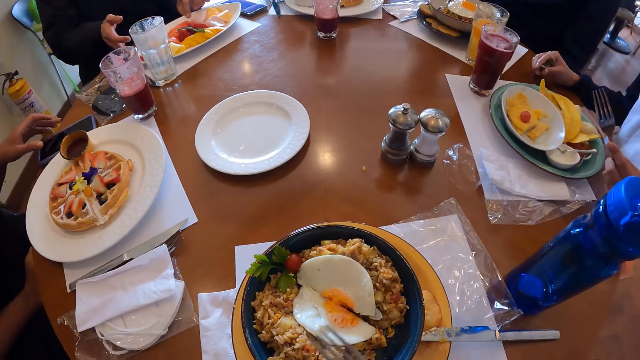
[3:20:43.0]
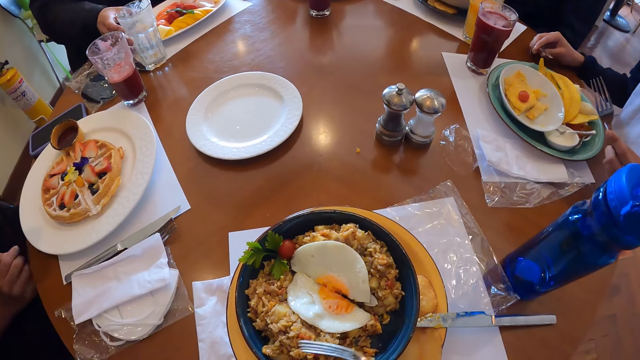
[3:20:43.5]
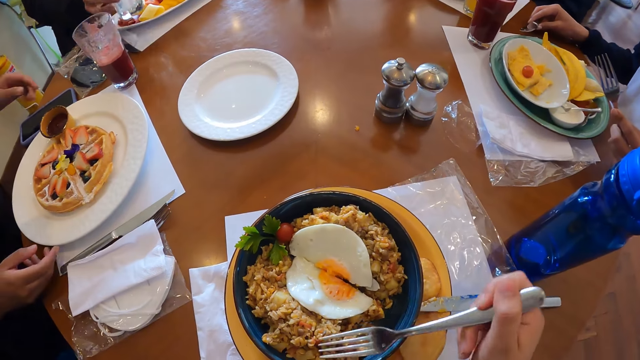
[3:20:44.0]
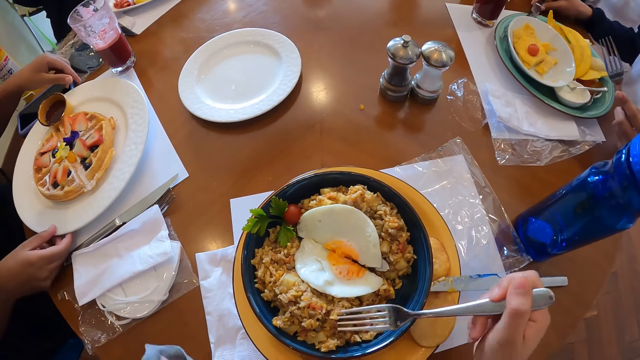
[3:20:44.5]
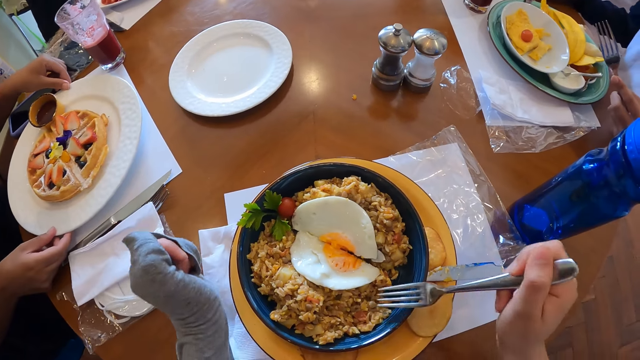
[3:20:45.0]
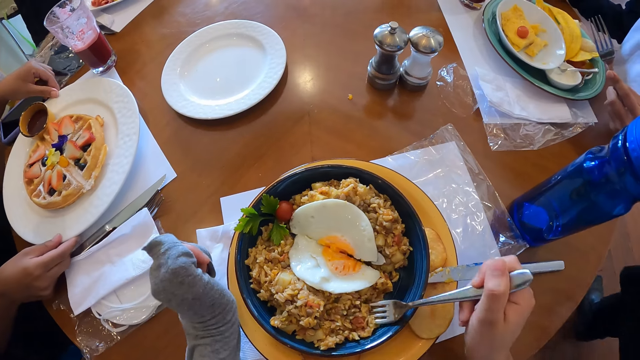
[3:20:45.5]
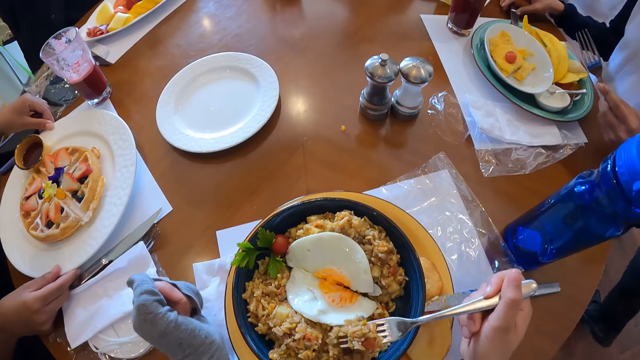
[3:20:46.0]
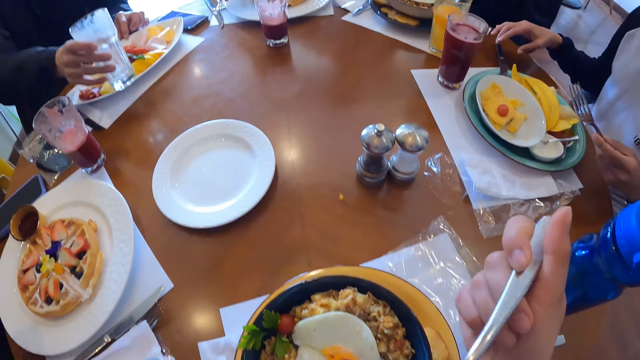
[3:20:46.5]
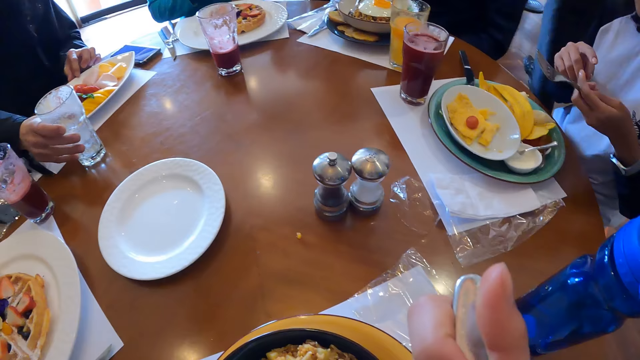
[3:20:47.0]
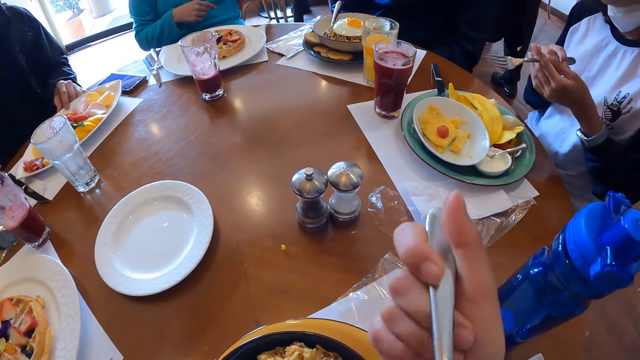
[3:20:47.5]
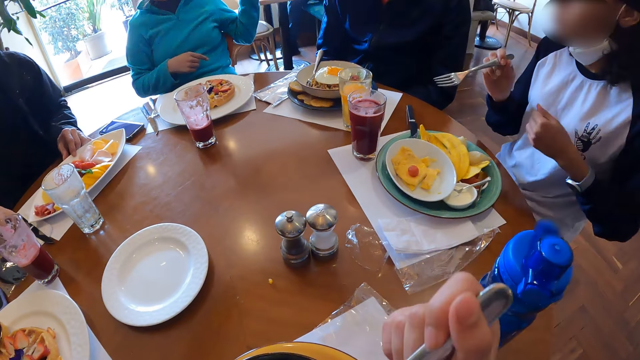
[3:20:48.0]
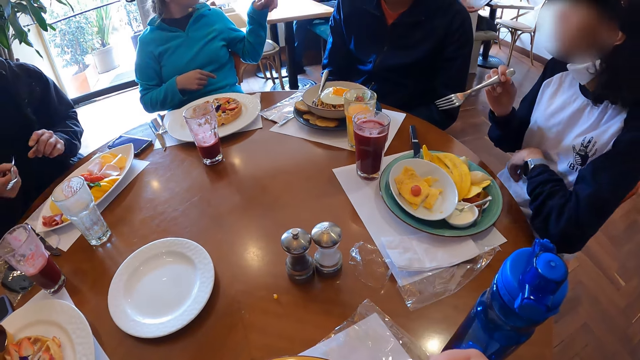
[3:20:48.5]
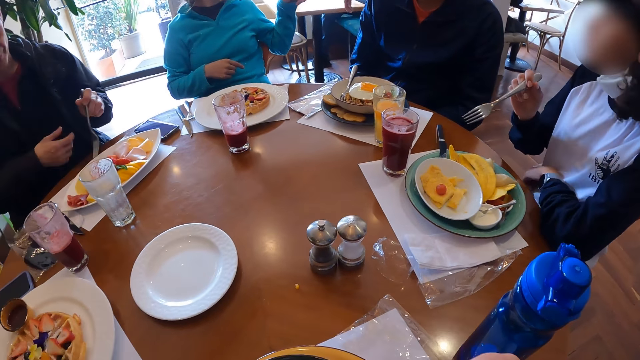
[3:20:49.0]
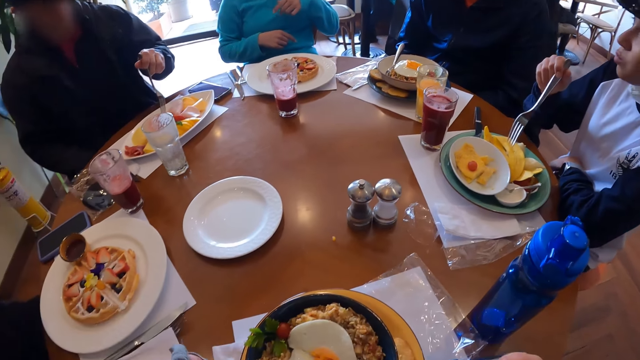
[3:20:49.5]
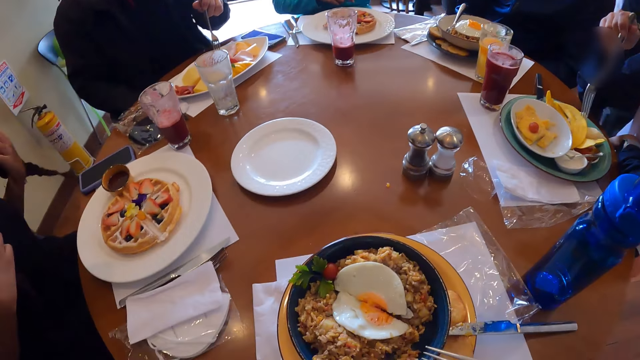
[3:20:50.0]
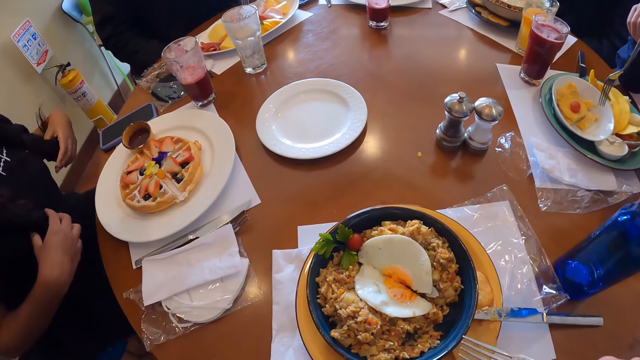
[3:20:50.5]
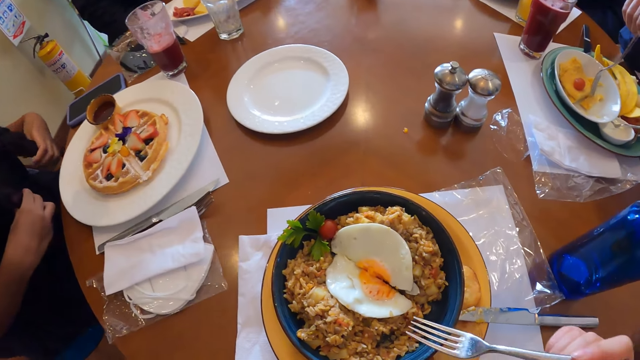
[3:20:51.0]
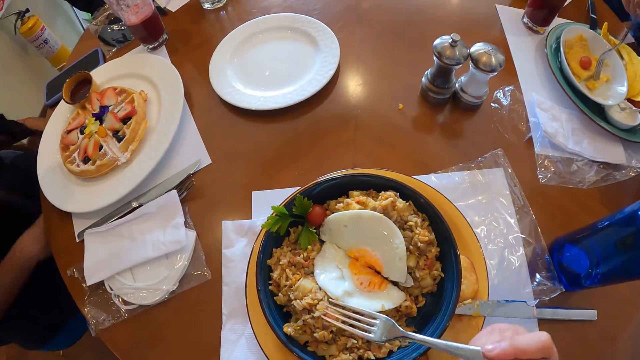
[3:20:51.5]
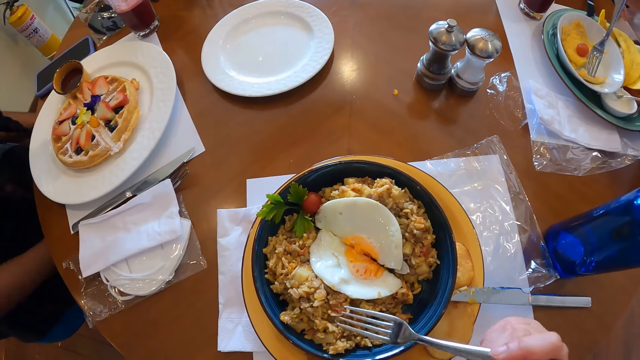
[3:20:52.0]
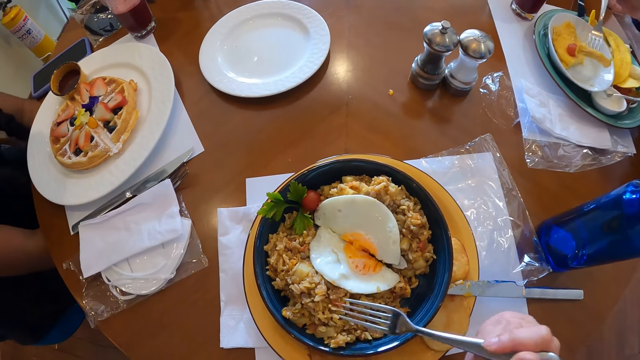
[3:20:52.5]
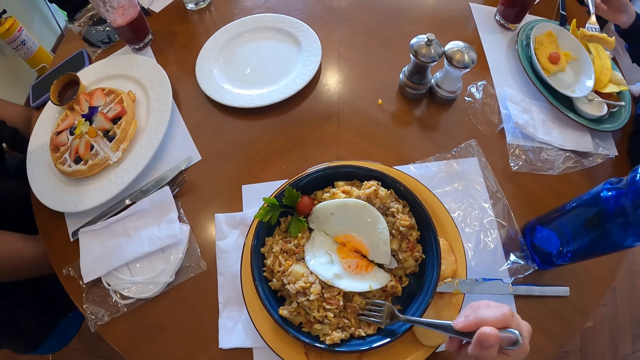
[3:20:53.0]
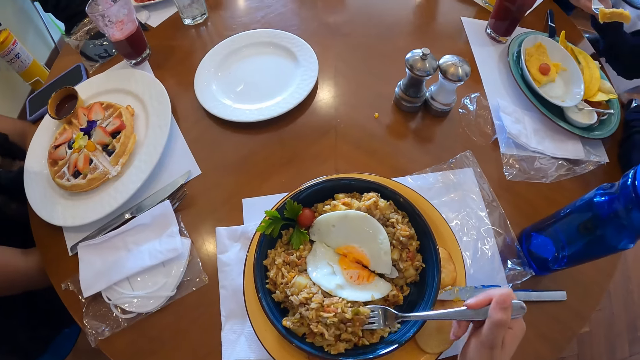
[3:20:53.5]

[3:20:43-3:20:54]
The camera wearer takes rice from the plate with the fork in her right hand. She eats the food. The man places a cup on the table with his right hand. The woman passes the fork in her left hand to her right hand. The camera wearer looks around. The man passes a fork in his right hand to his left hand. The woman picks pancake from the plate with the fork in her right hand. The camera wearer picks the food with the fork.

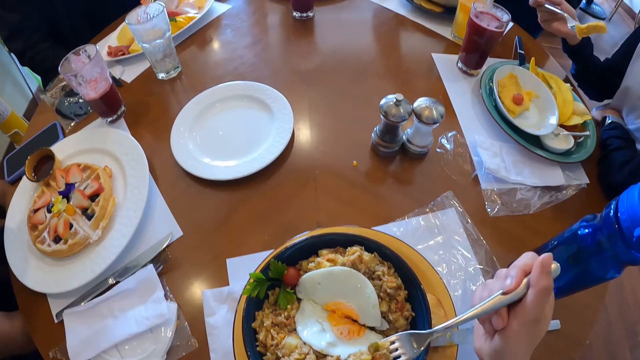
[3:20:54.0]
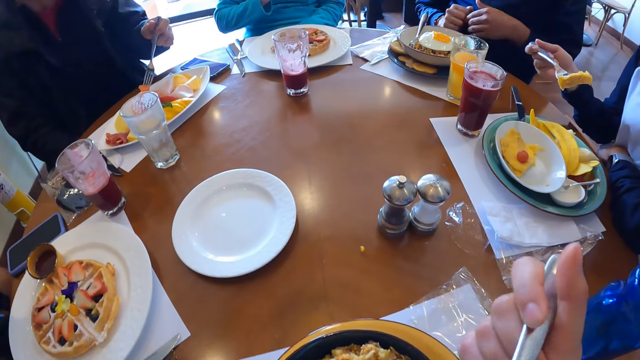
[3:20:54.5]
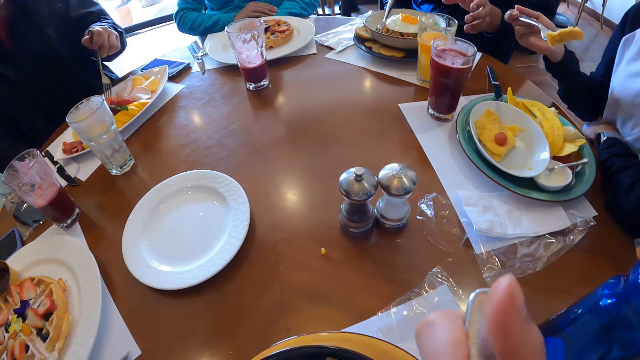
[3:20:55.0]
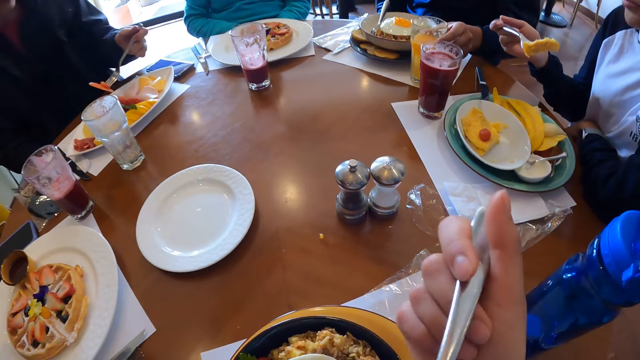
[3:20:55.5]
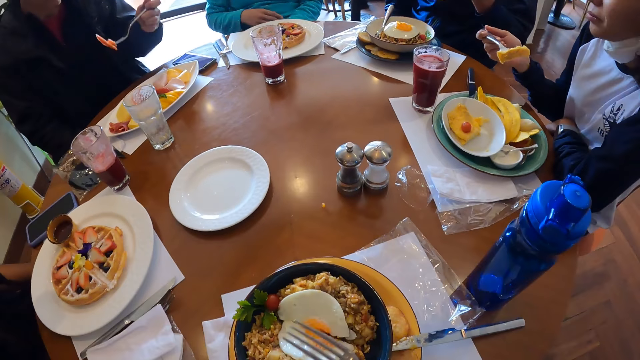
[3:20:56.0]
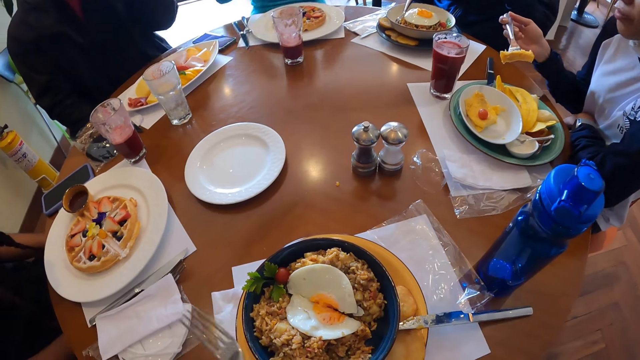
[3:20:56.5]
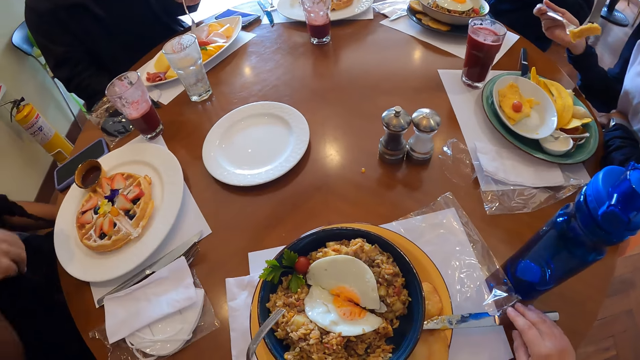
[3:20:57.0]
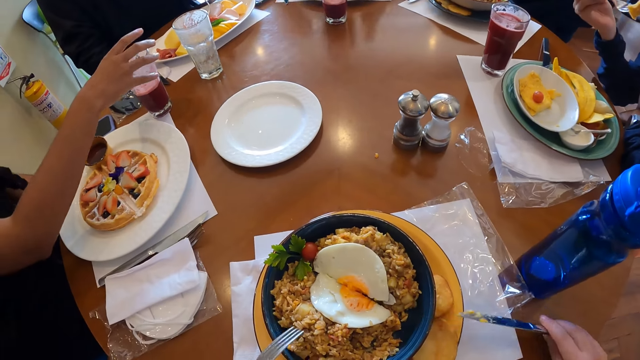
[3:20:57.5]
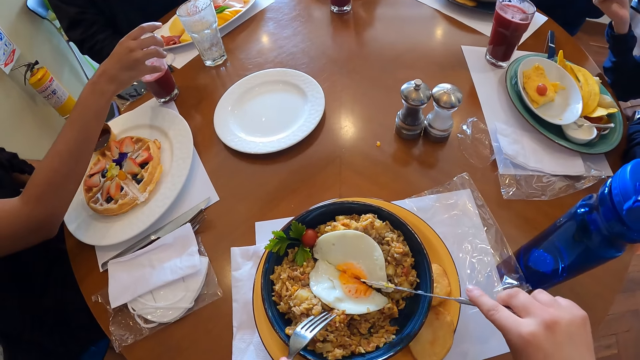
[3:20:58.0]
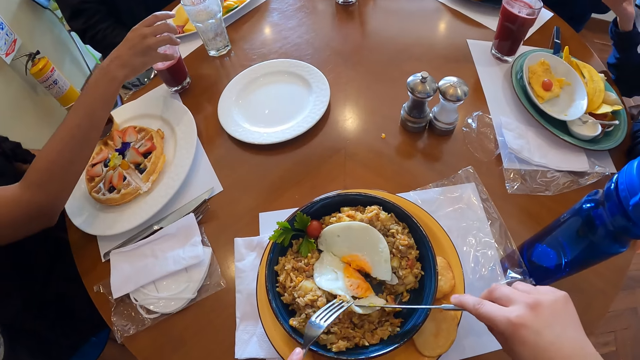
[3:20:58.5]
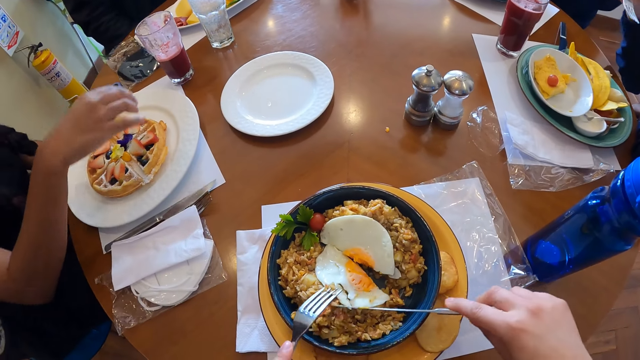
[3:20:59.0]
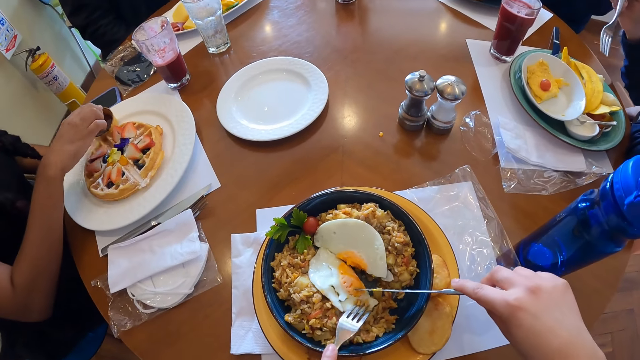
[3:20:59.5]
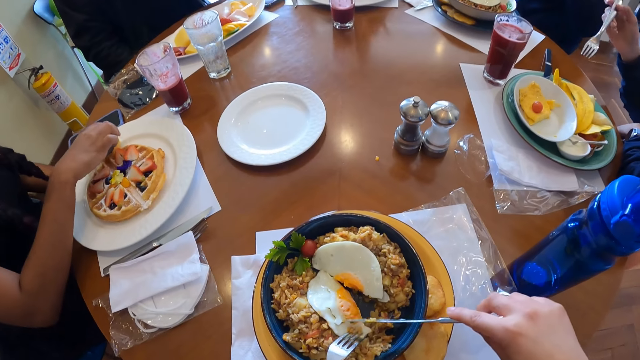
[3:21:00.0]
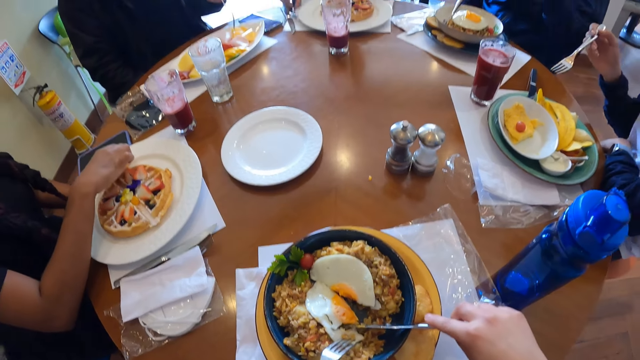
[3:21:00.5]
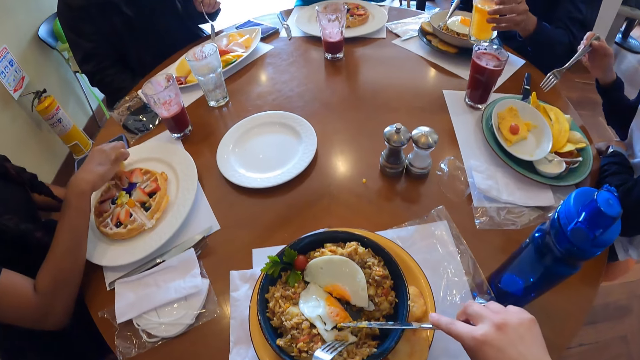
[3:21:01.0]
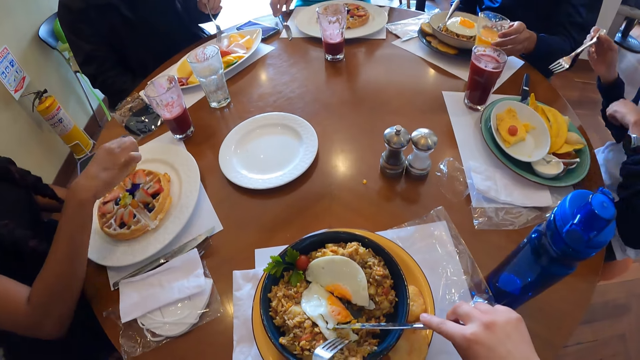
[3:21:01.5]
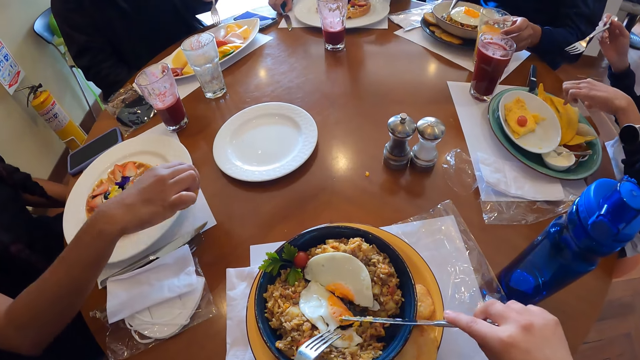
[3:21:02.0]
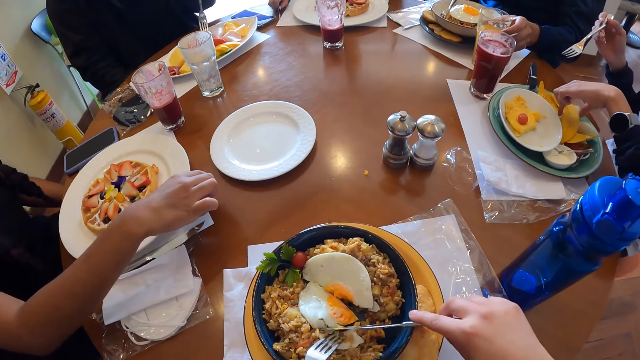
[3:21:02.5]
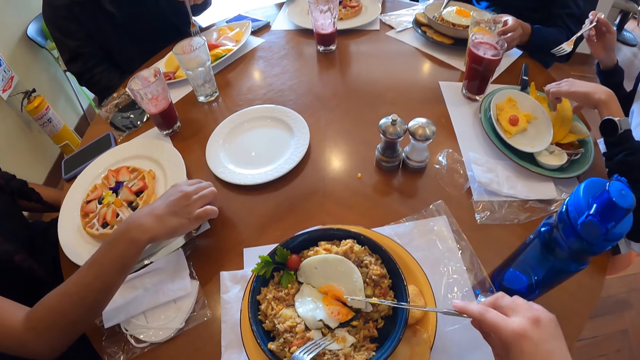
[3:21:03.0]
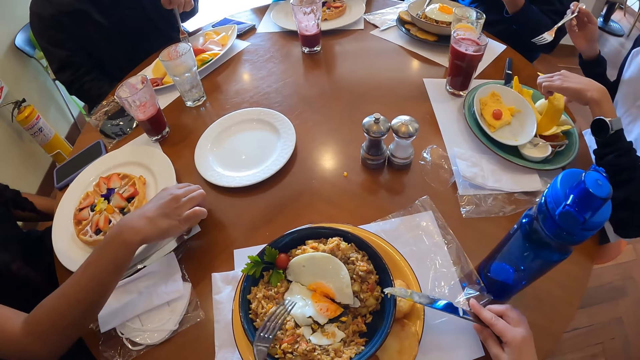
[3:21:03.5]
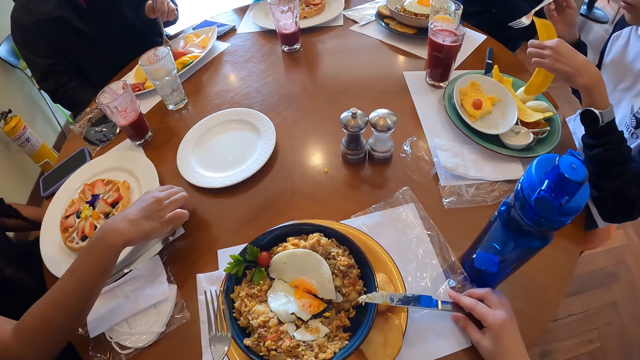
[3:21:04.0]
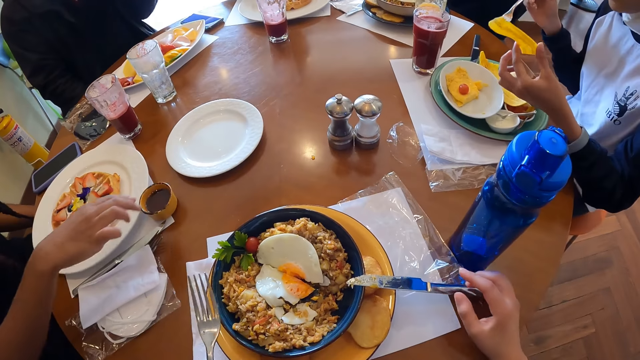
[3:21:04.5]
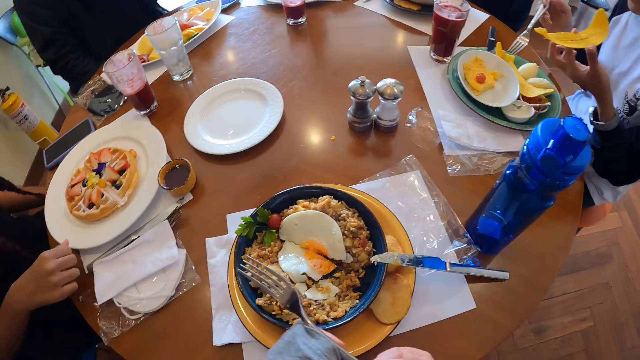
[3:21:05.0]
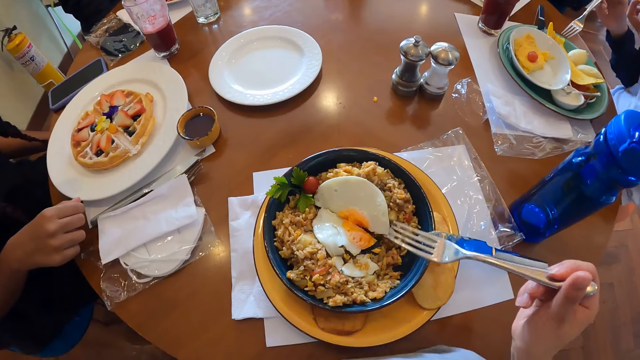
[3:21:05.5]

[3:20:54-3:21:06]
The camera wearer eats the food. A man picks vegetable from the plate with a fork in his left hand. Another man picks the glass of juice from the table with his left hand. The camera wearer passes the fork to the left hand. She picks the fork from the plate on the table with her right hand. She picks the knife. A woman moves the glass of juice forward with her right hand. The camera wearer cuts omelet from the plate on the table with the fork in her right hand and the fork in her left hand. The woman picks a little plate of ketchup from the plate on the table with her right hand. Another woman picks a fork from the table with her right hand. The other man places the glass of juice in his left hand on the table. The second woman picks a knife from the table with her right hand. A third woman picks a piece of fried plantain from a plate on the table with her left hand. The camera wearer puts the knife on the plate. The first woman places the little plate of ketchup in her right hand on the table. The camera wearer places the fork in her right hand on the plate on the table. The first man picks vegetable from the plate with the fork in his left hand. The camera wearer picks the food with the fork. She passes the fork in her left hand to her right hand.
